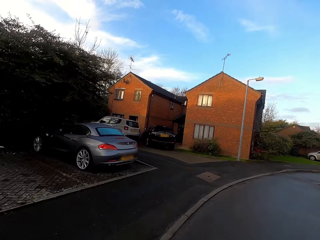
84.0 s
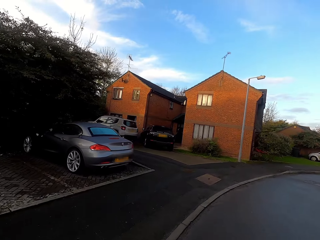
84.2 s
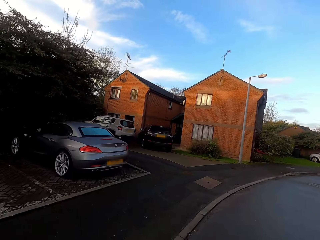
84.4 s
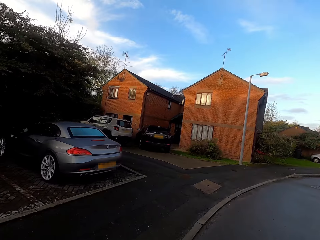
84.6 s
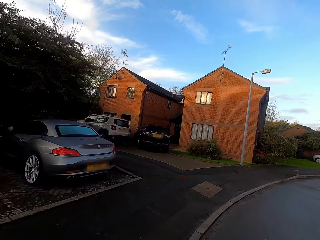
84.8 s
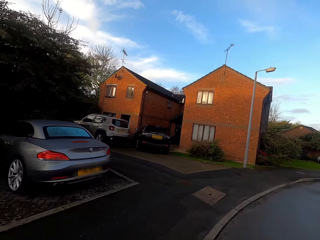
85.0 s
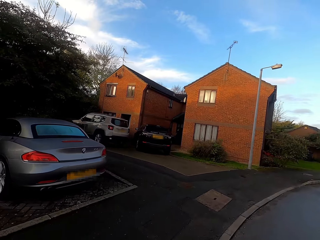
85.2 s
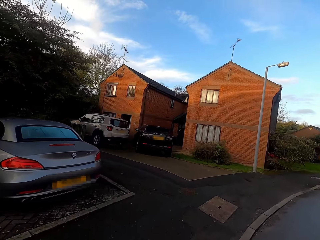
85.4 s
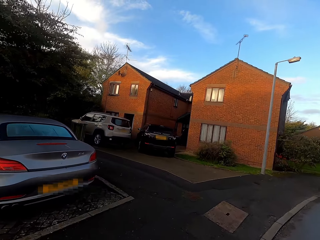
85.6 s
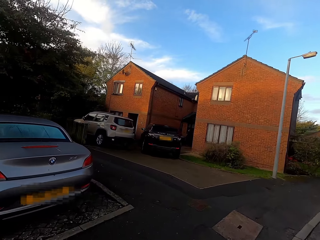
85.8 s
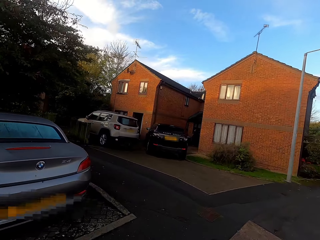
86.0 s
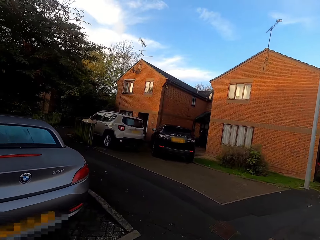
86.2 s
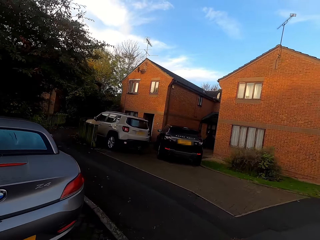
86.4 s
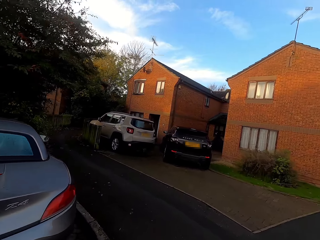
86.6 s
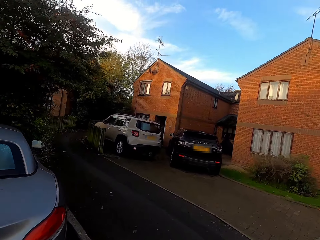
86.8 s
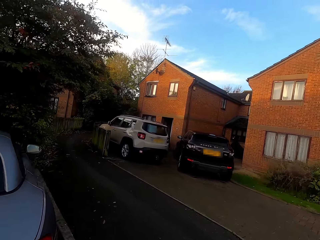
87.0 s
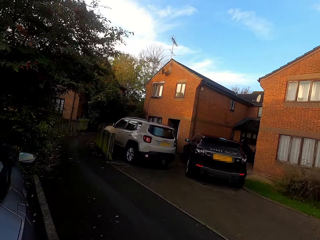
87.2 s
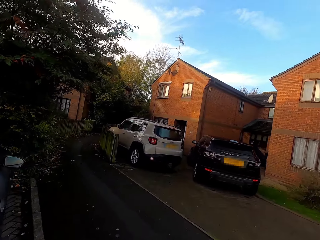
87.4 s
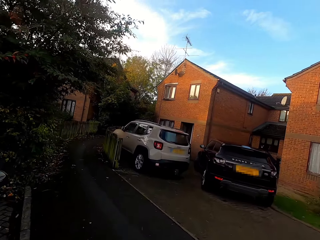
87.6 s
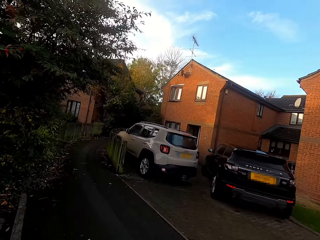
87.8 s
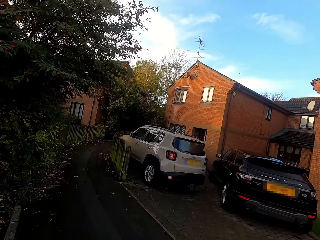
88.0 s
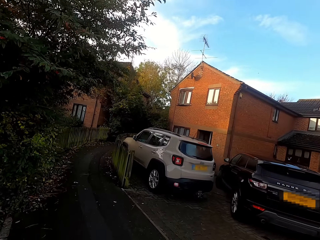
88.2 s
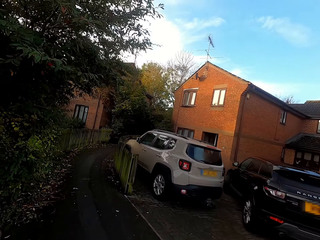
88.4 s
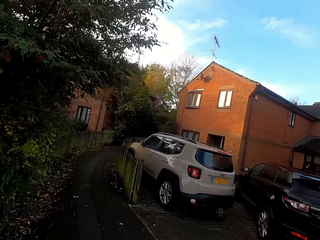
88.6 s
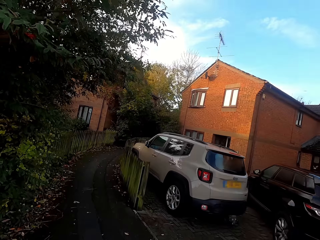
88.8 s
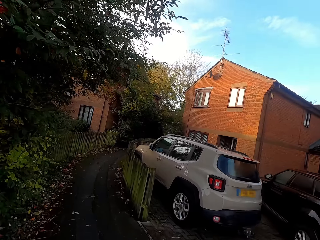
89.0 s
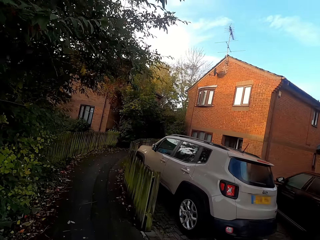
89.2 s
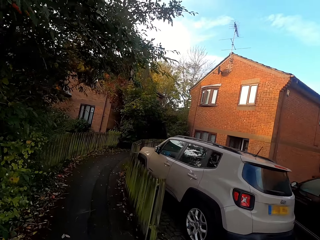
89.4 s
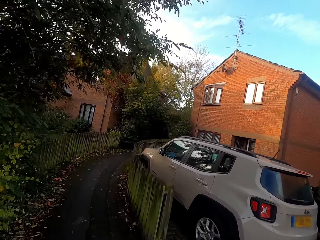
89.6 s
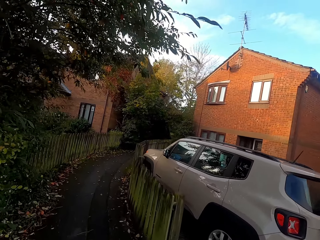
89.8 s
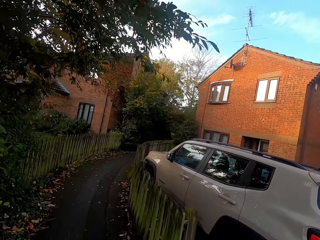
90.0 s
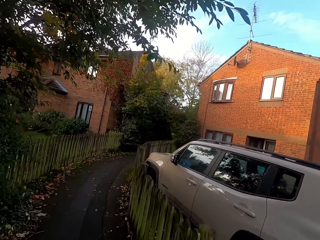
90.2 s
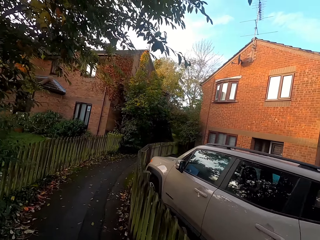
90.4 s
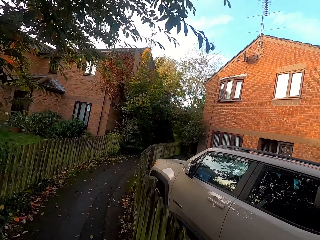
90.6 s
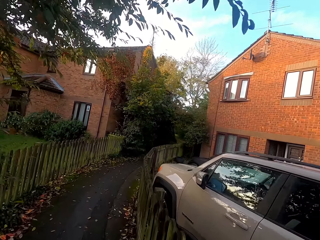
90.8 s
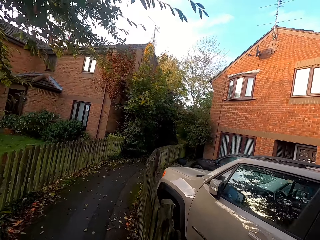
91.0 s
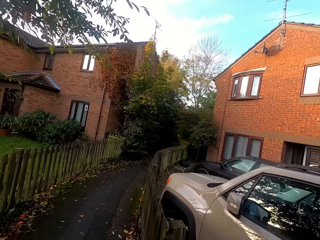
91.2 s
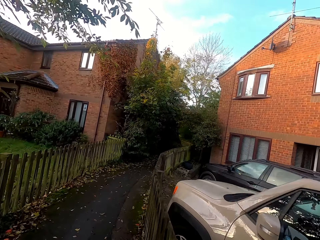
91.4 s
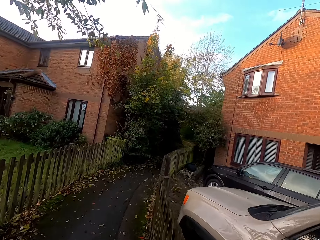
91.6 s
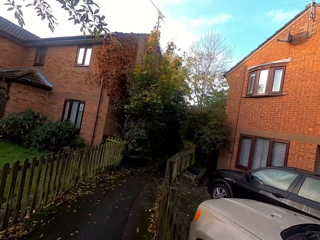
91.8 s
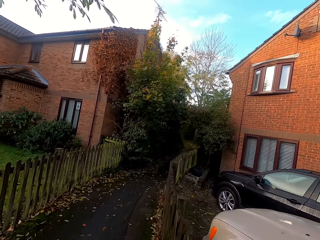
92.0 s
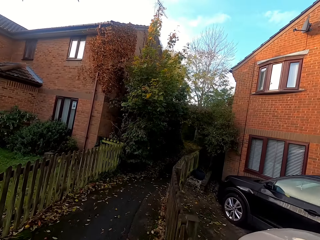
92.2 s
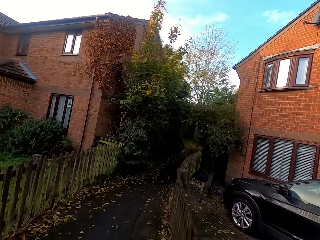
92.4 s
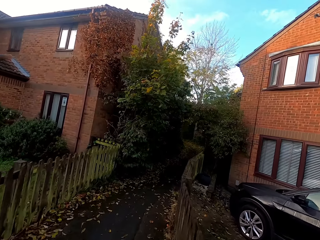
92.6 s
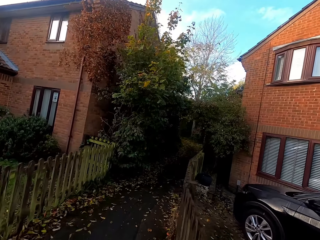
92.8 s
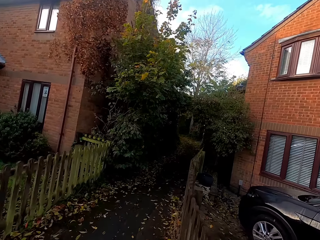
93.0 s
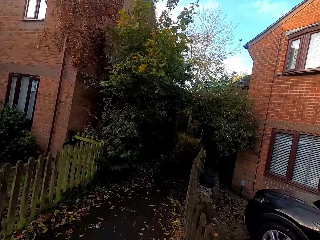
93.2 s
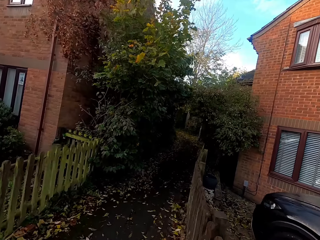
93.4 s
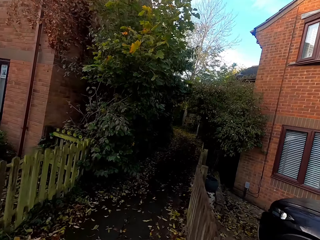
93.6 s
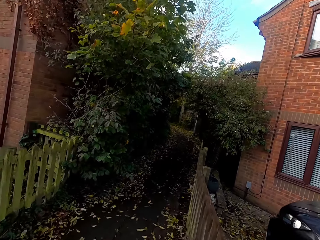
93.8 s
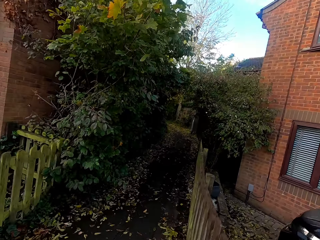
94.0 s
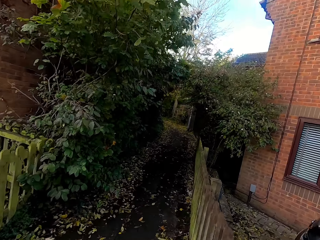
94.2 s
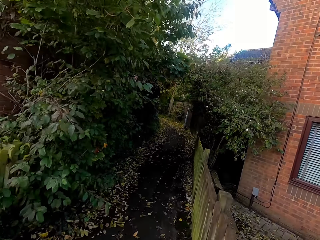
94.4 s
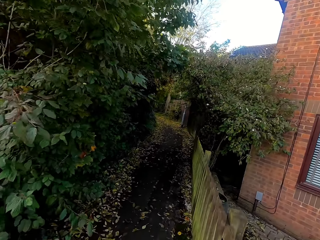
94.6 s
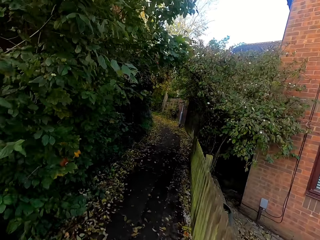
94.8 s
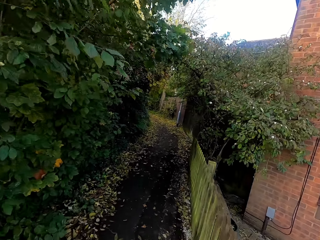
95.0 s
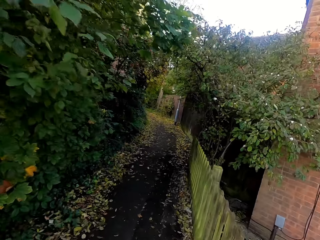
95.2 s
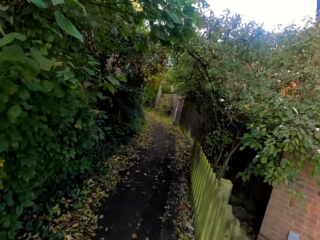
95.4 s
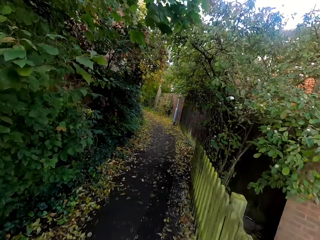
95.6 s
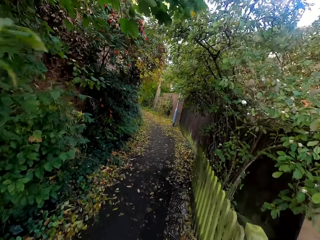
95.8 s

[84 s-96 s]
The camera wearer turns left. They walk around the street.

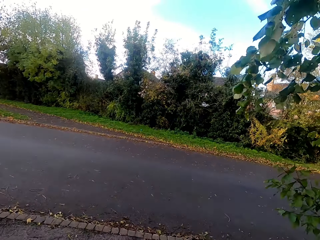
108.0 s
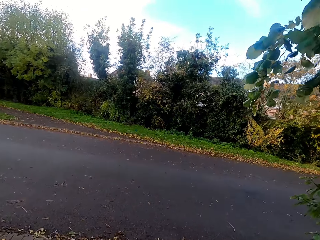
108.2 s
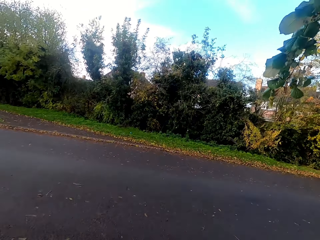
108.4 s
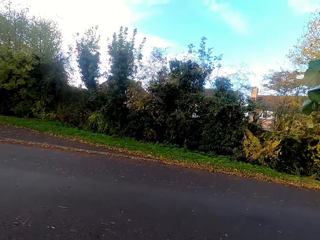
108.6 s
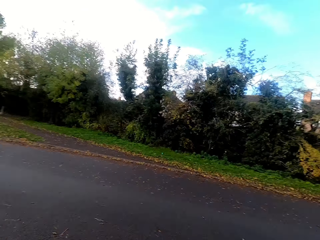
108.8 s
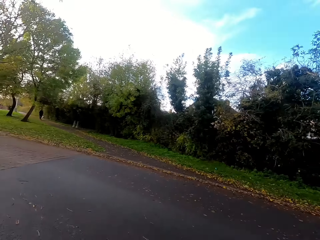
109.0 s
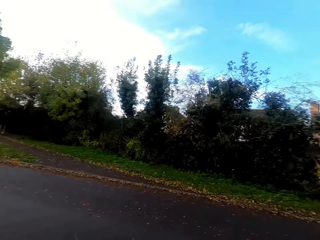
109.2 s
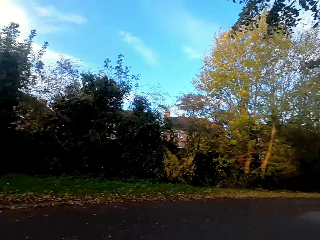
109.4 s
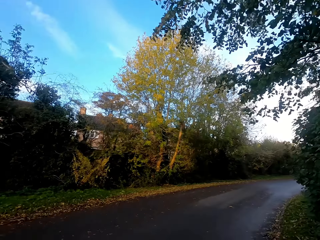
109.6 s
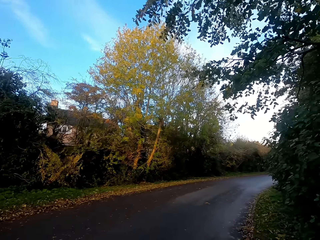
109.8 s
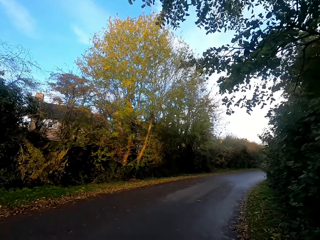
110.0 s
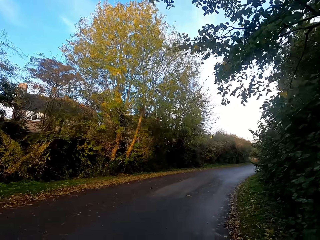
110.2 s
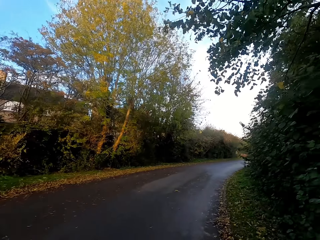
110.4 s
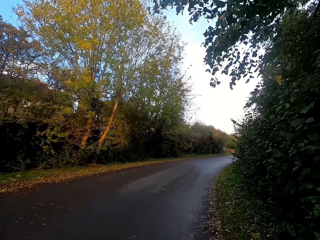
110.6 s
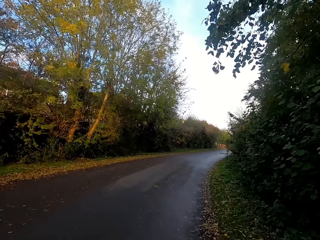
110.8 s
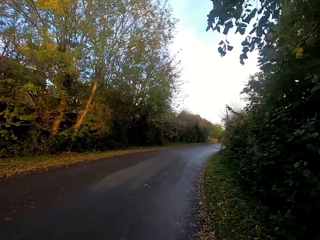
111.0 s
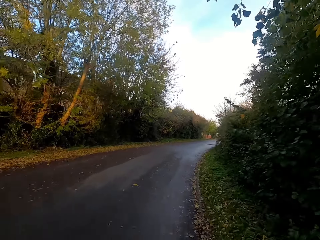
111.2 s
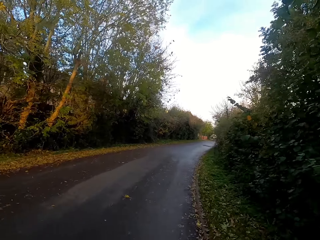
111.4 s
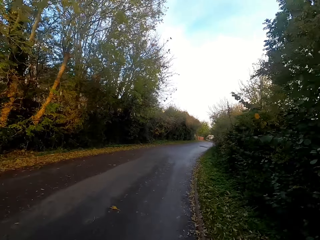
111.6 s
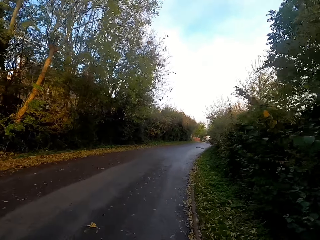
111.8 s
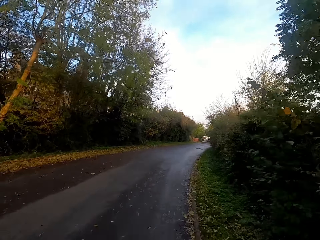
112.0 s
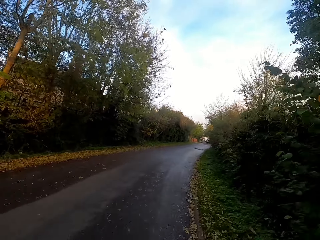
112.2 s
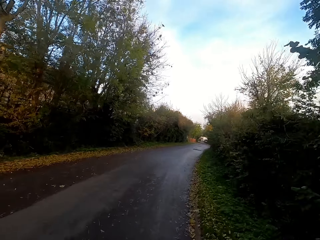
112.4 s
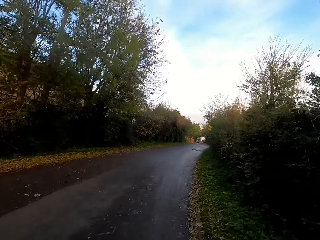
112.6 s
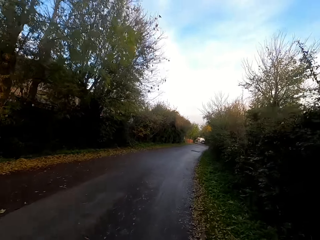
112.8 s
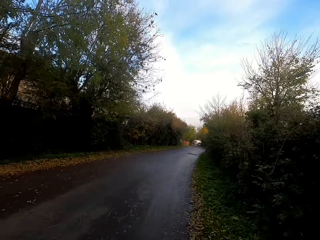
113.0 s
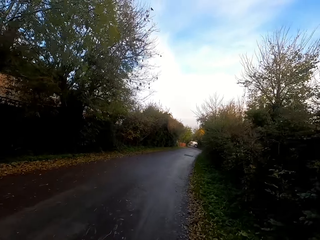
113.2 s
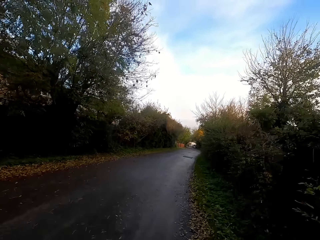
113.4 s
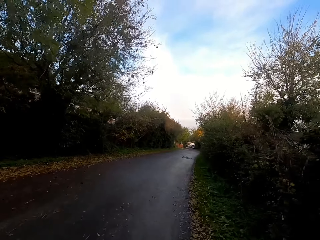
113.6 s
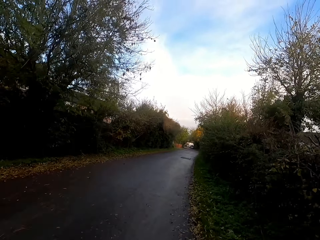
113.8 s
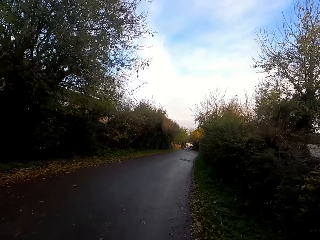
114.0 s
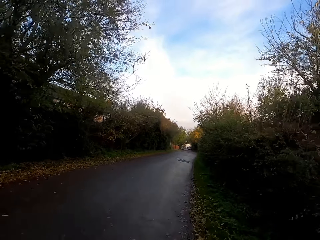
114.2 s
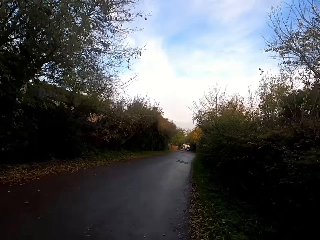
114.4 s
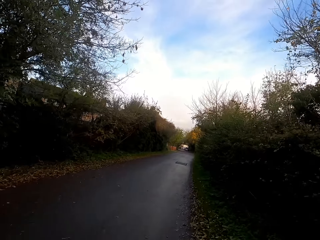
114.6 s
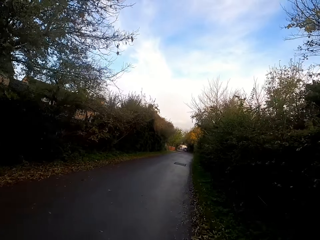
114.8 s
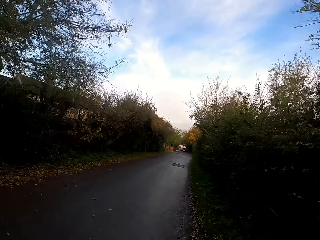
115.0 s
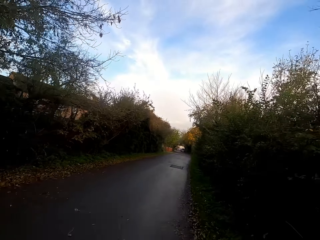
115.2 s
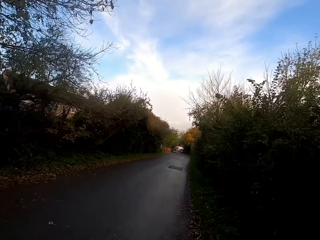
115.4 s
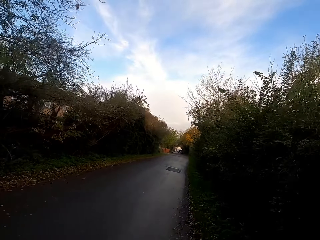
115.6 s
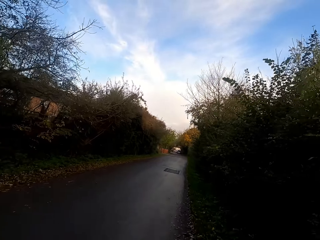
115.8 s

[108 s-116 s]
The camera wearer looks around. They turn right. They jog forward on the road.

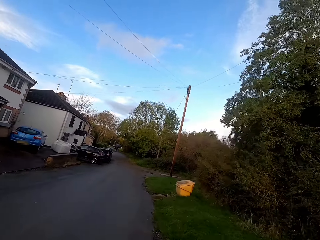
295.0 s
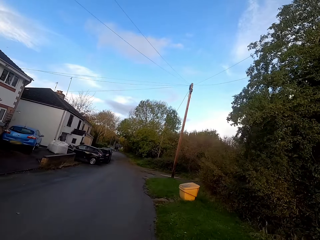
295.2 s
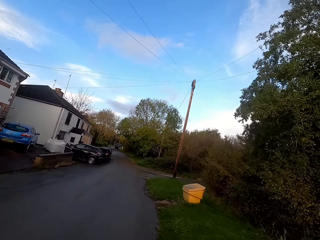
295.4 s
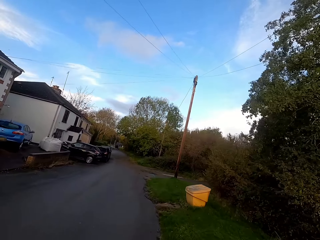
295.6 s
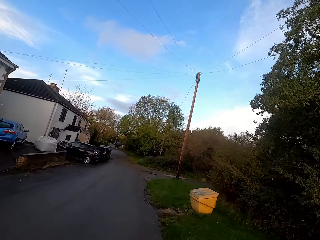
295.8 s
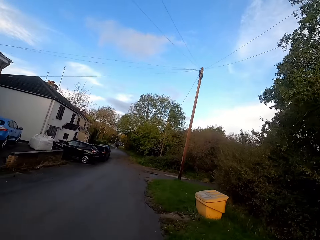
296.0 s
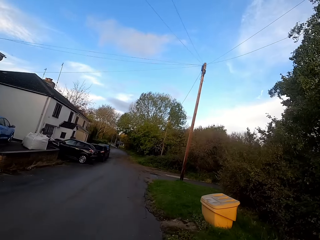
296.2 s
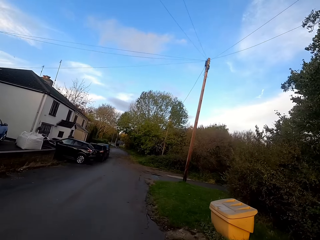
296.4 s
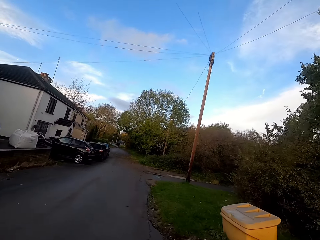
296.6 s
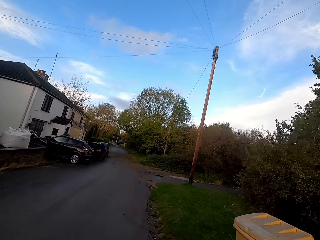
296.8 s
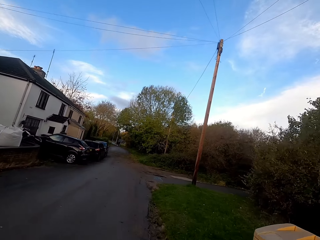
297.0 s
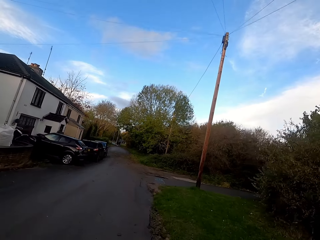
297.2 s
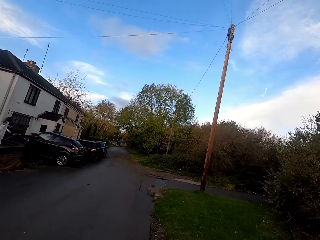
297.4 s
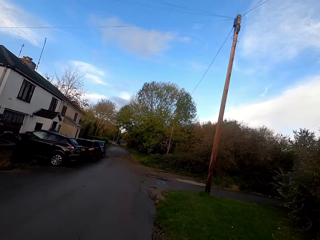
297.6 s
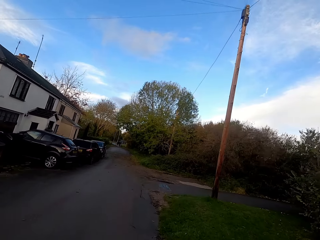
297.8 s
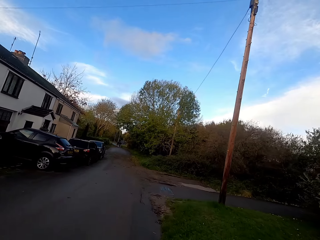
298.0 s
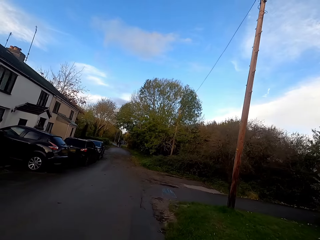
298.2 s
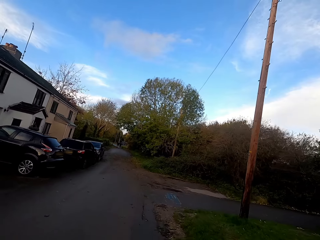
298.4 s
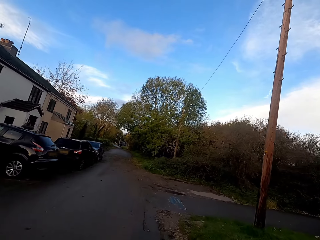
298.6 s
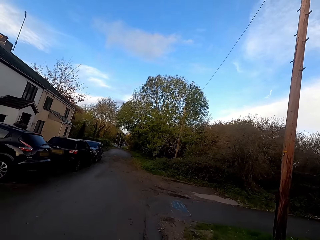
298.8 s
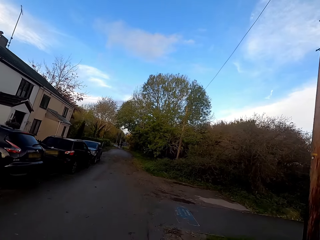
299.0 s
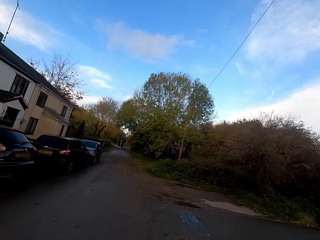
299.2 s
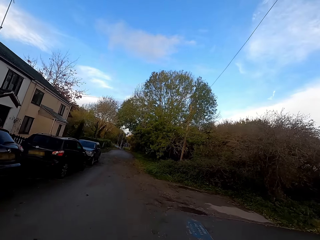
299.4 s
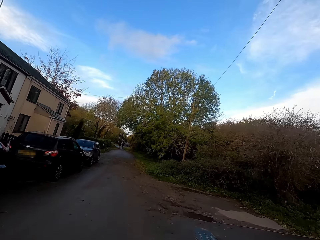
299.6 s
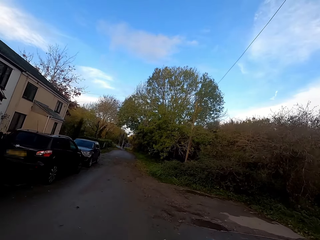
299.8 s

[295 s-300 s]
The camera wearer runs left.
